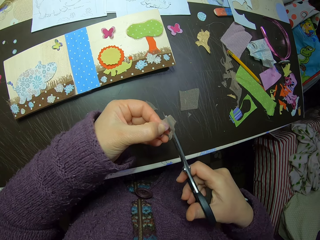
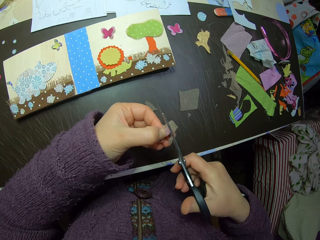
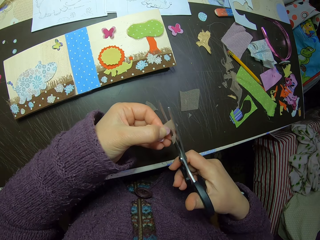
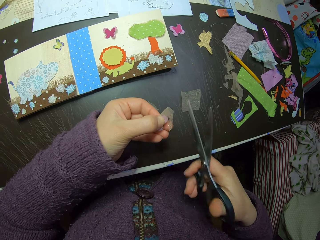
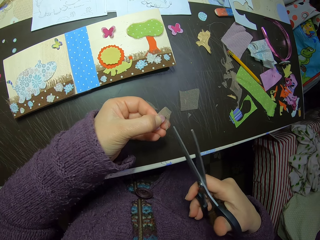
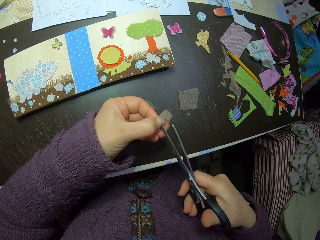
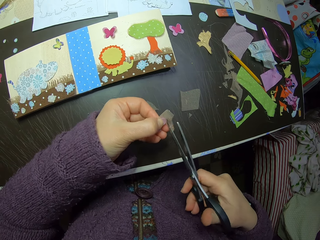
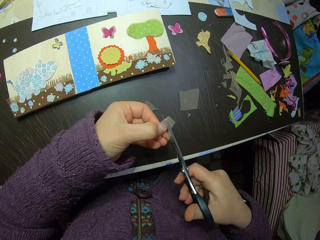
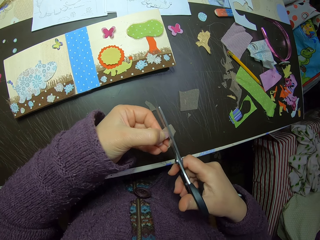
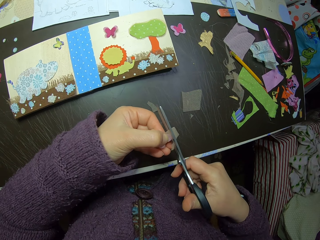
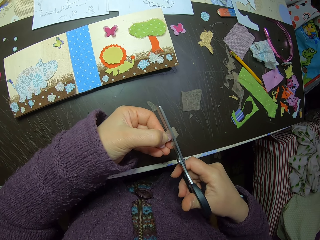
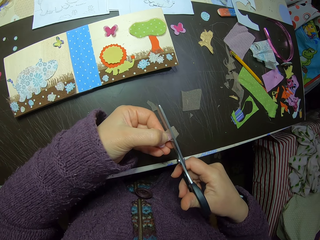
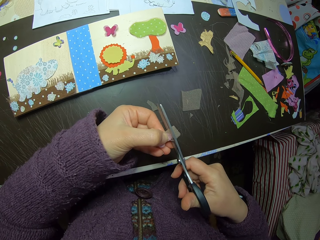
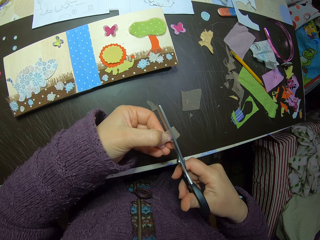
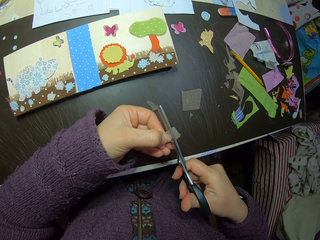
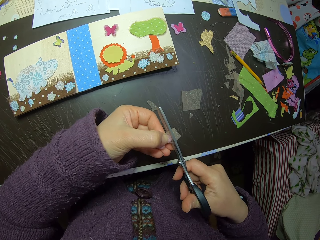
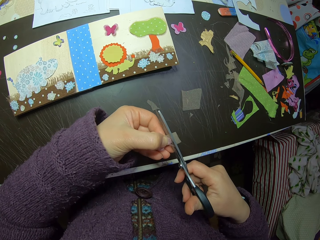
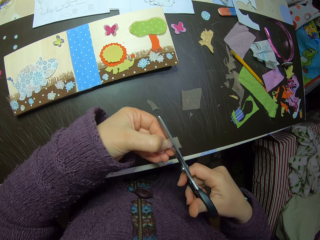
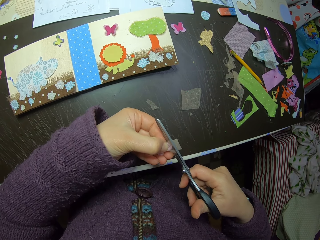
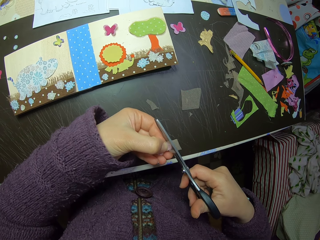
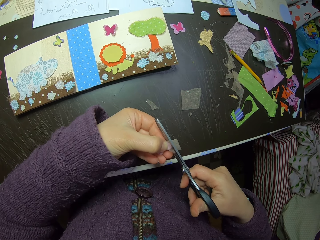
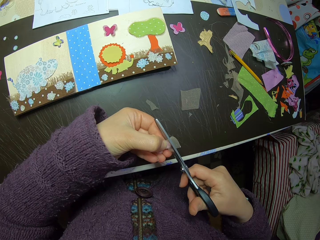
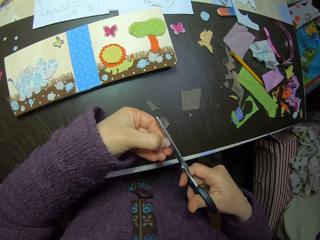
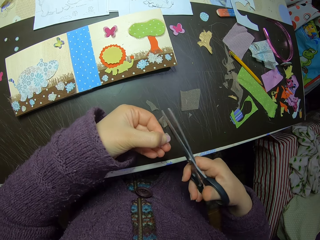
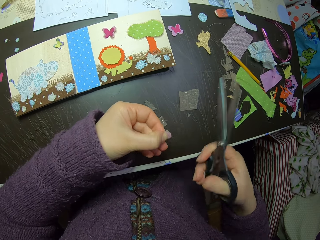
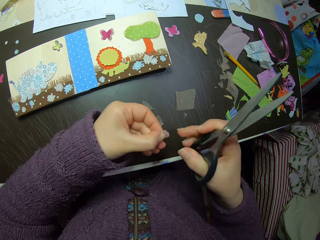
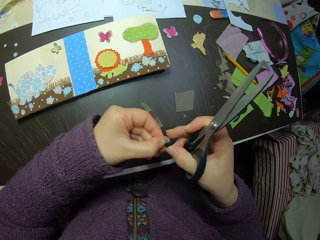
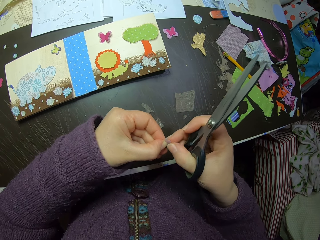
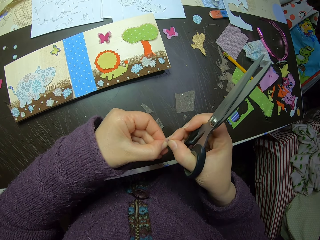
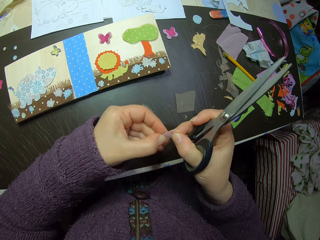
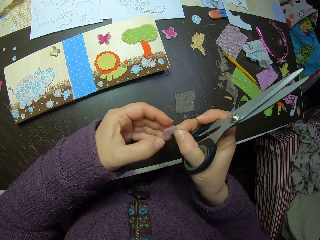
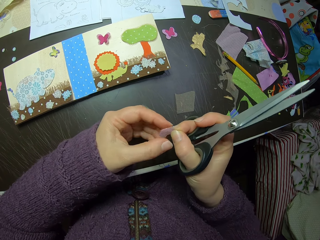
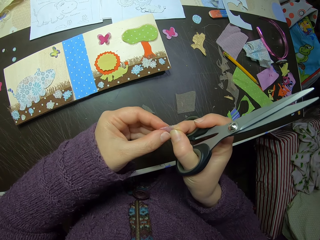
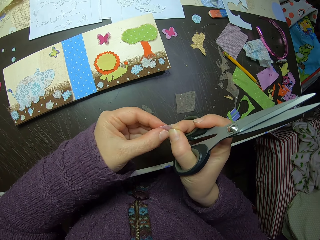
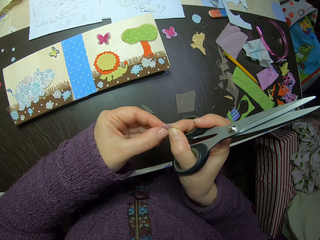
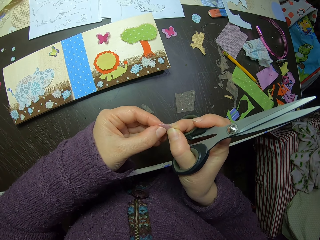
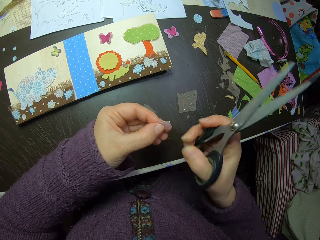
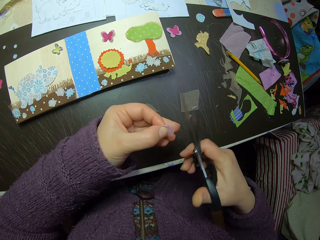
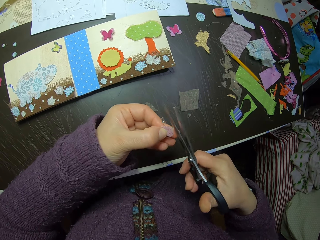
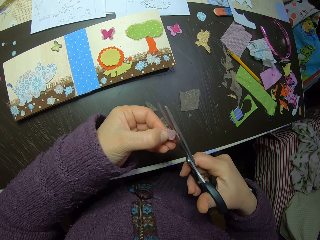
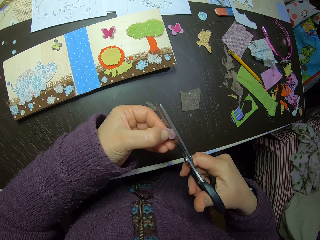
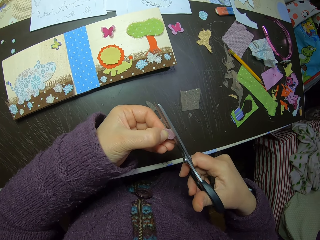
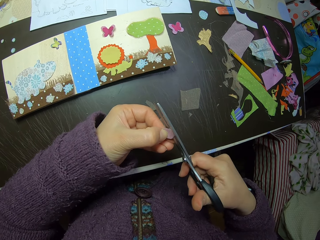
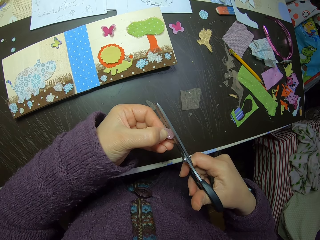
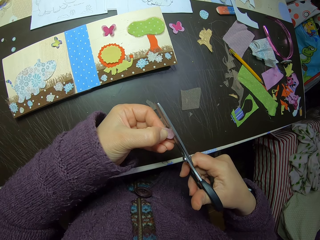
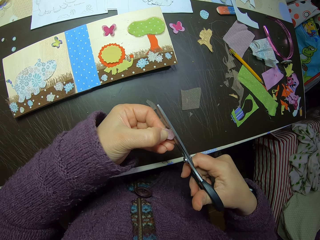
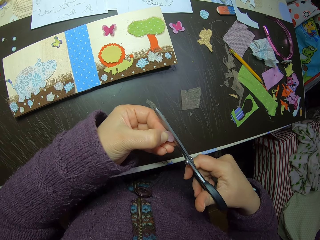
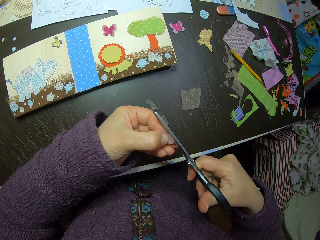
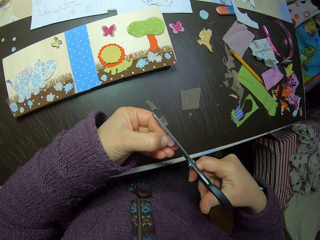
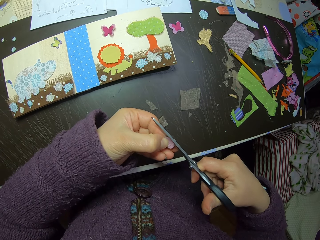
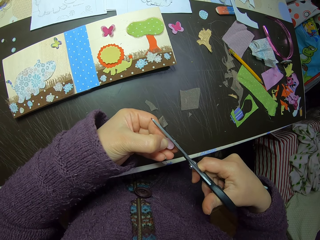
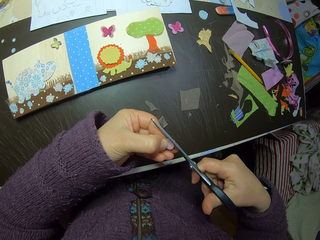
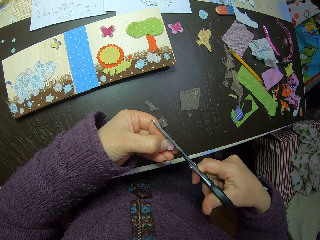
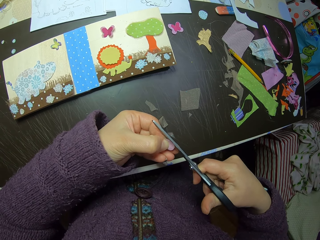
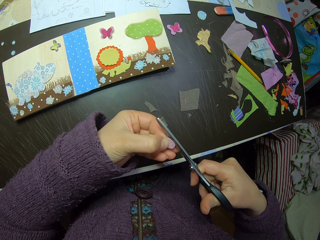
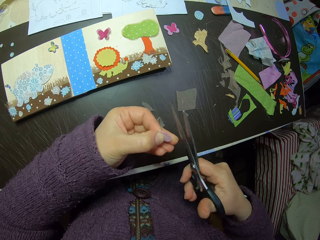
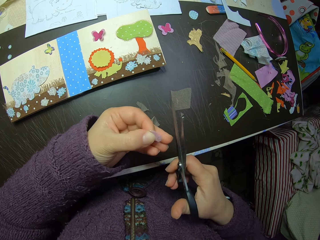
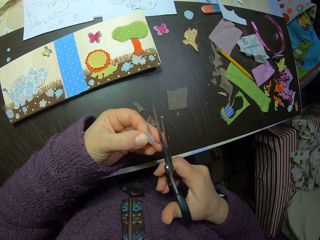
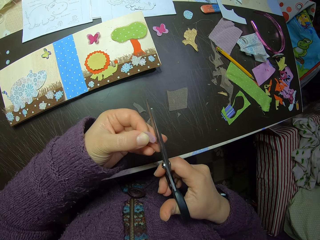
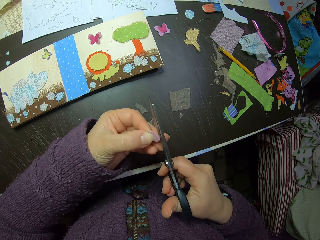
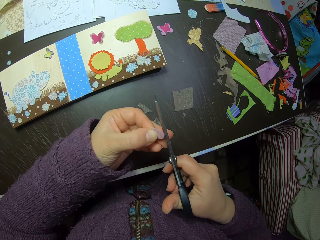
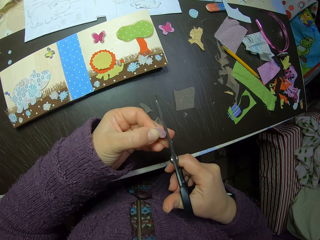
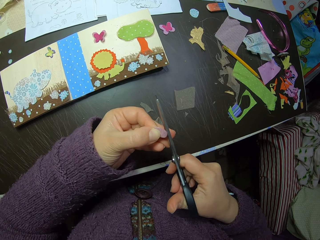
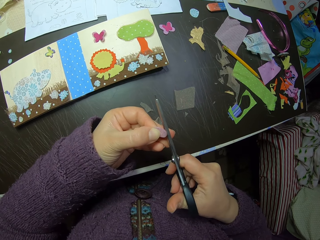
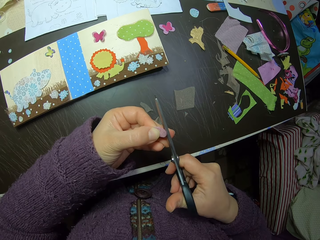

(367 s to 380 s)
The camera wearer cuts the fabric. They hold the folded butterfly paper cutting and fabric with both hands. They cut the folded butterfly paper cutting and fabric.

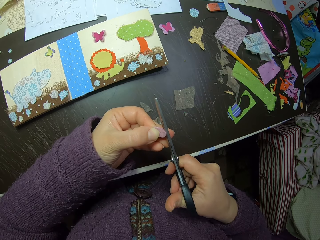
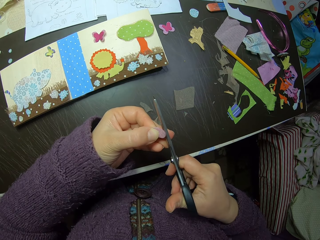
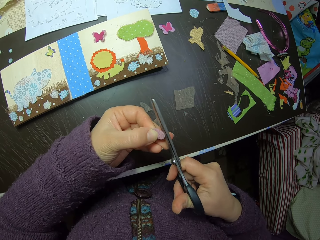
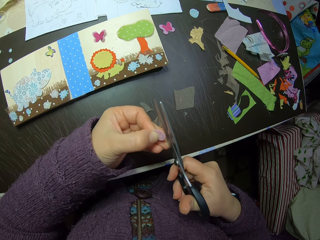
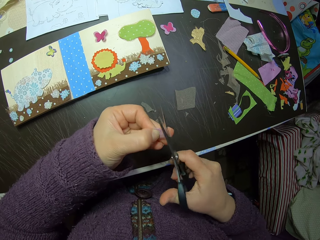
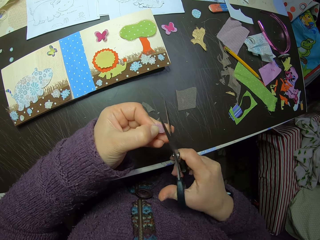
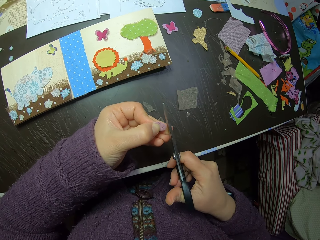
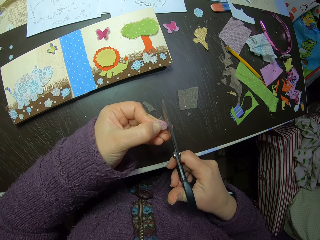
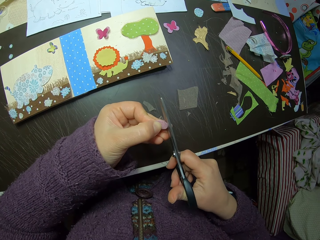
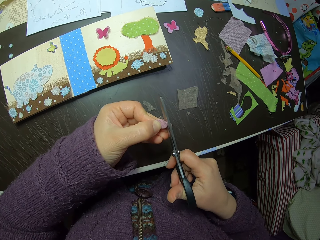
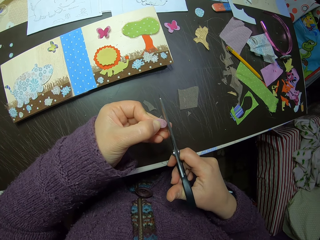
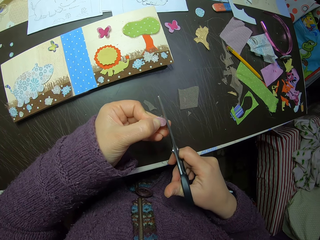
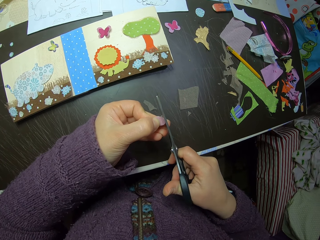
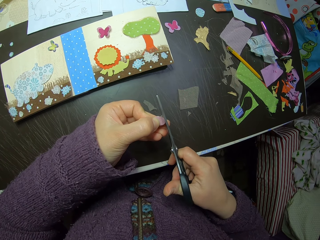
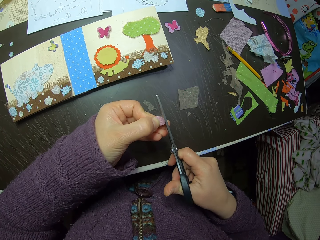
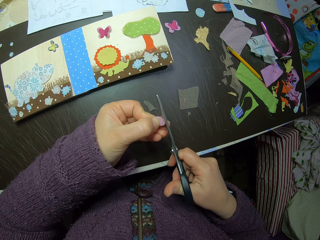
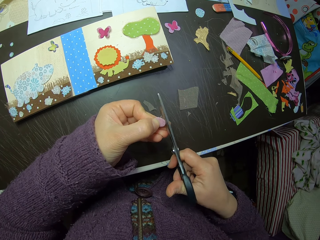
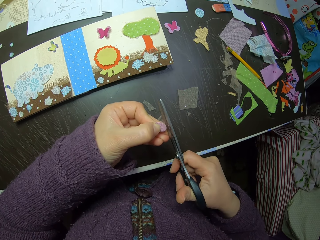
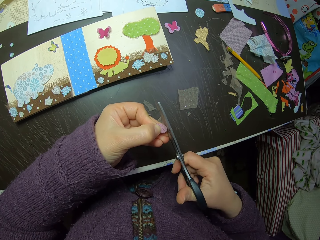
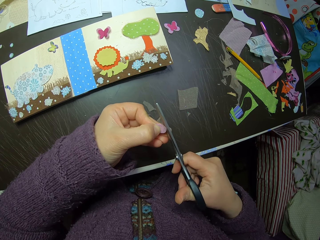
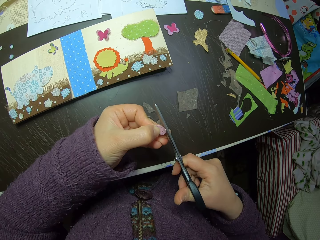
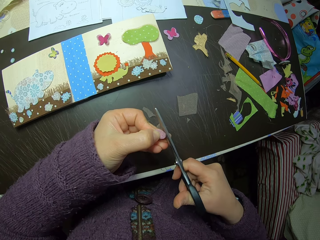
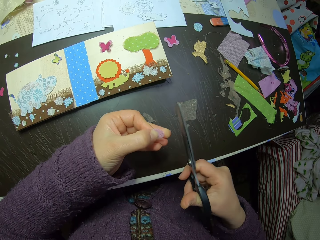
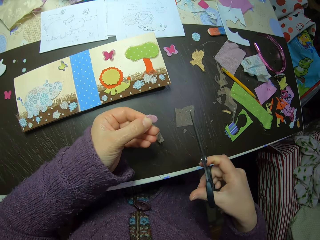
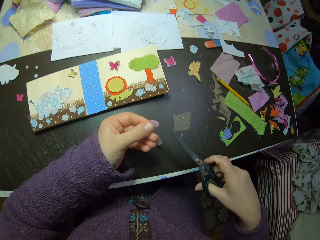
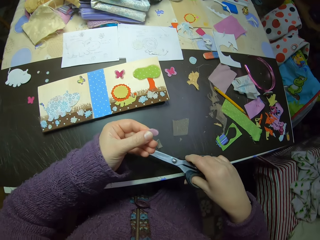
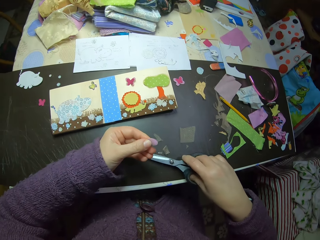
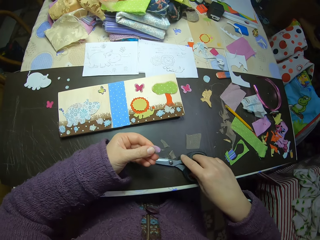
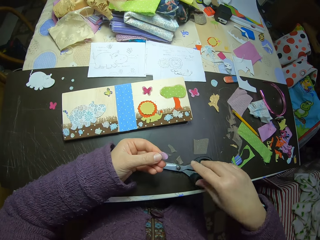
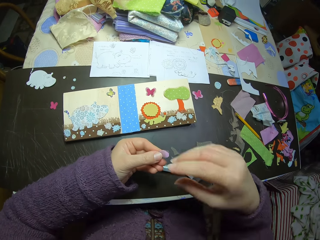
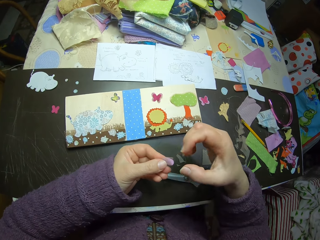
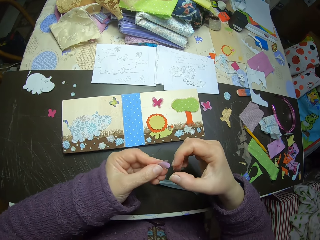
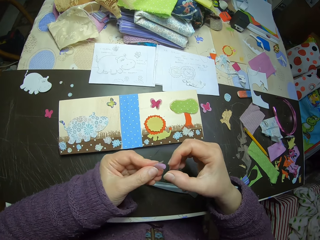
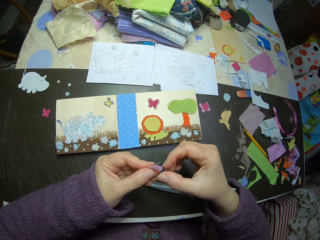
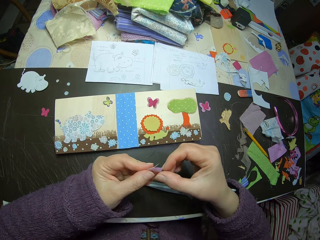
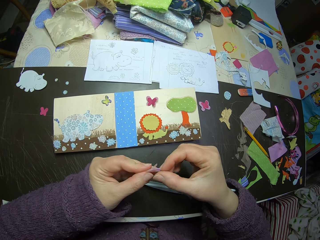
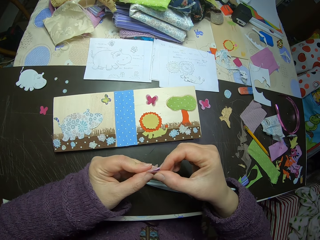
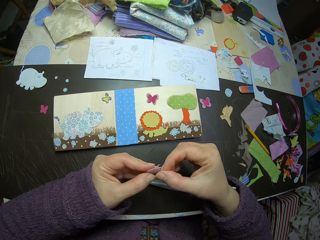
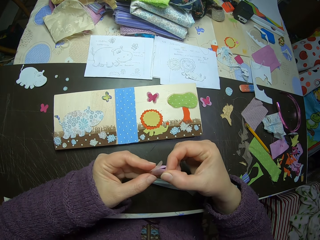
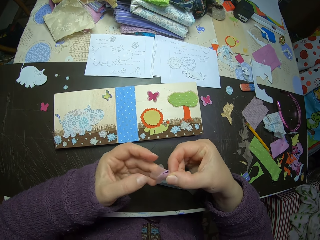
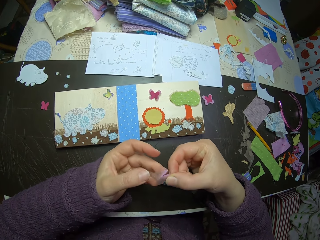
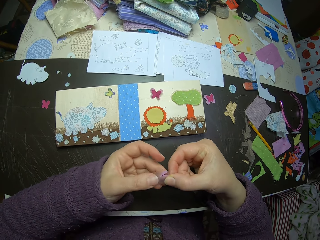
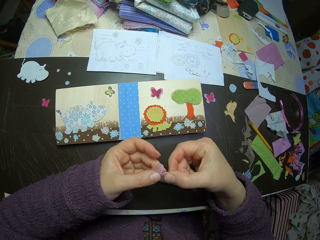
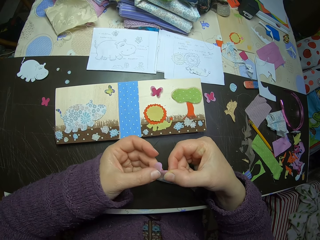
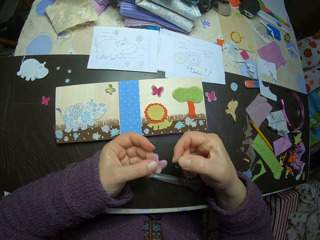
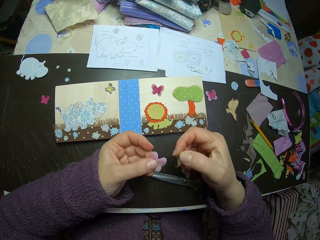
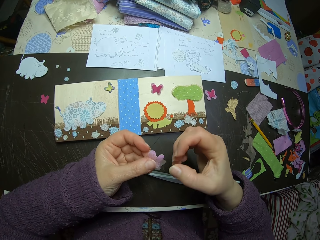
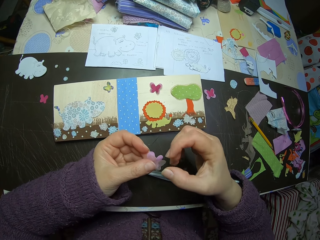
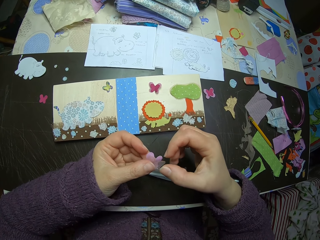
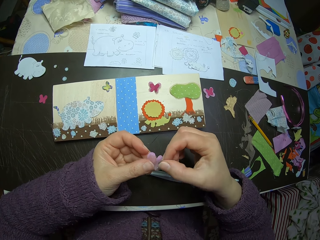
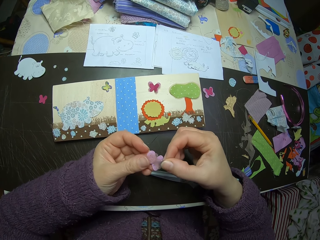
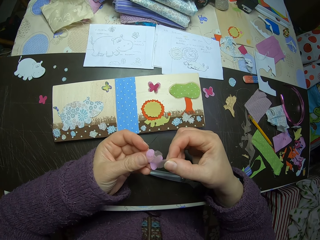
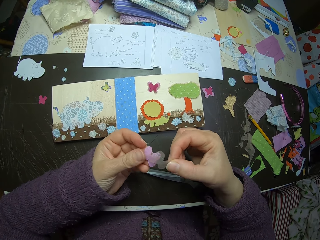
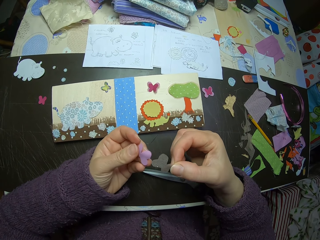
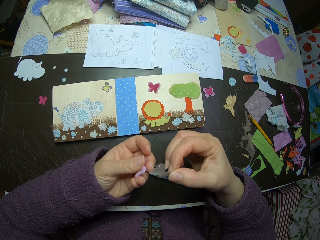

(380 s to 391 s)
The camera wearer puts the scissors on the table. They unfold the butterfly paper cutting and fabric.
